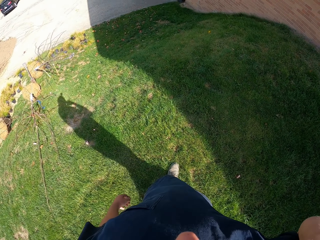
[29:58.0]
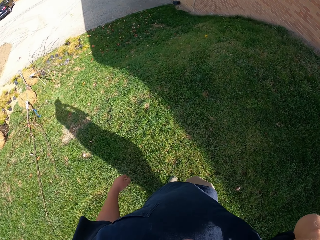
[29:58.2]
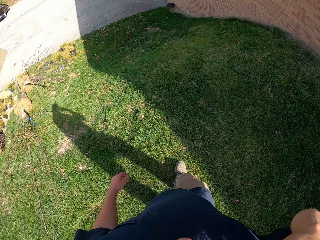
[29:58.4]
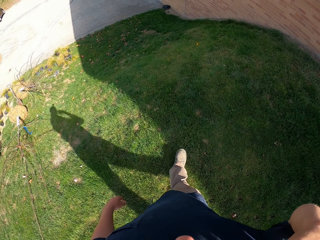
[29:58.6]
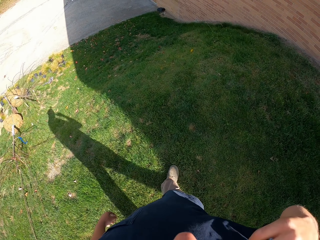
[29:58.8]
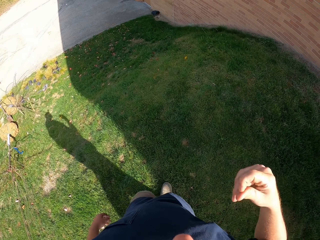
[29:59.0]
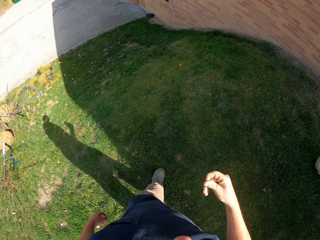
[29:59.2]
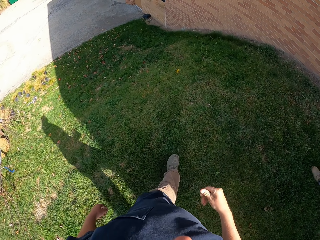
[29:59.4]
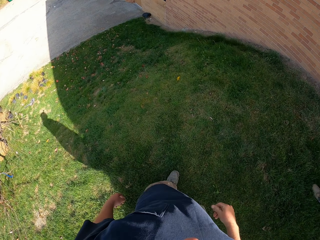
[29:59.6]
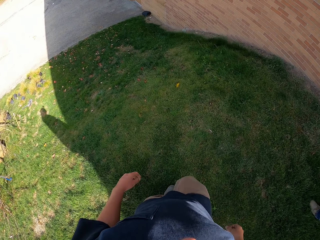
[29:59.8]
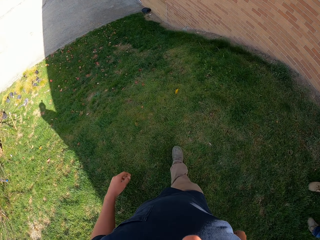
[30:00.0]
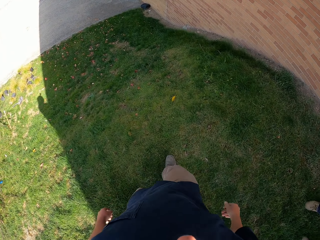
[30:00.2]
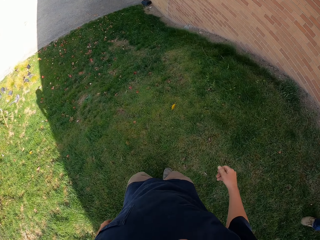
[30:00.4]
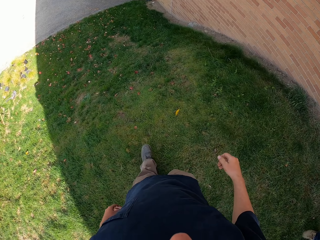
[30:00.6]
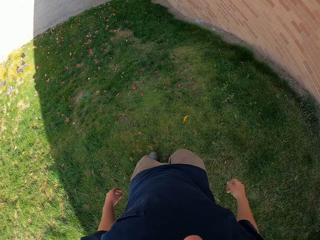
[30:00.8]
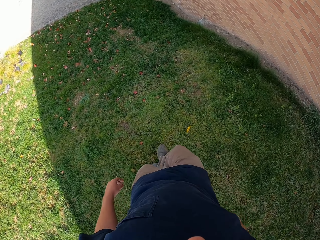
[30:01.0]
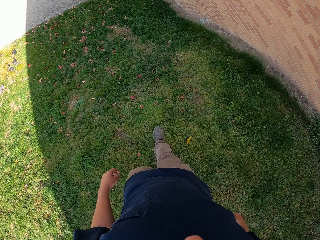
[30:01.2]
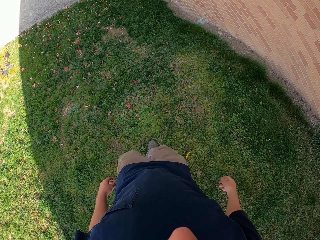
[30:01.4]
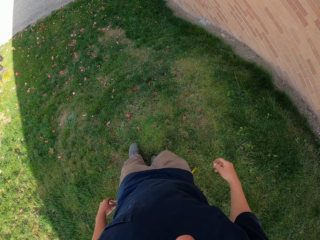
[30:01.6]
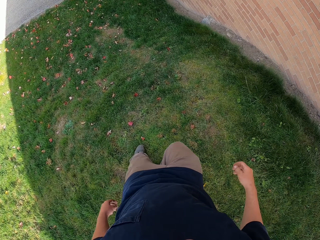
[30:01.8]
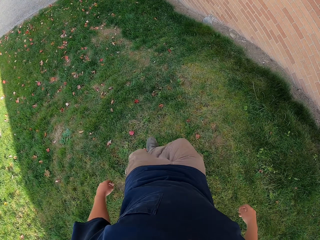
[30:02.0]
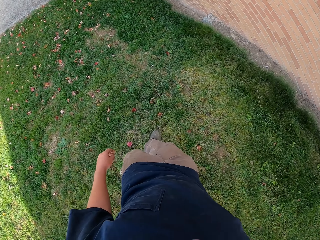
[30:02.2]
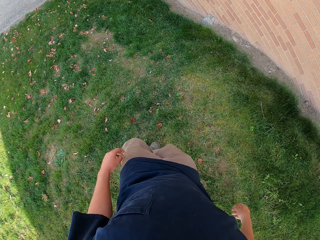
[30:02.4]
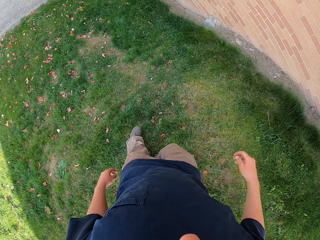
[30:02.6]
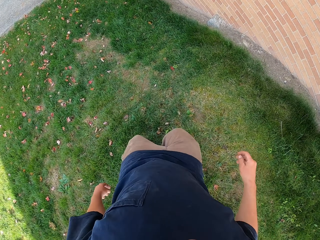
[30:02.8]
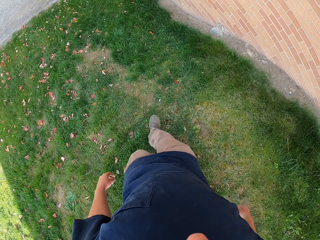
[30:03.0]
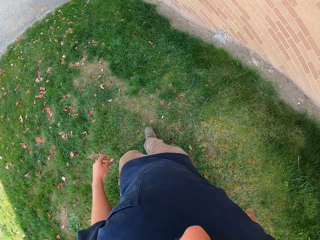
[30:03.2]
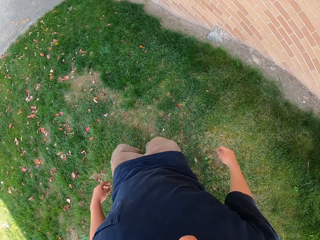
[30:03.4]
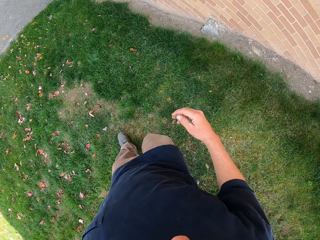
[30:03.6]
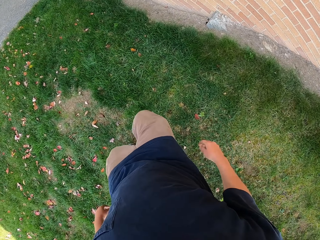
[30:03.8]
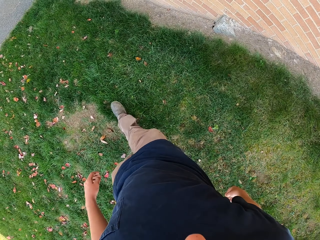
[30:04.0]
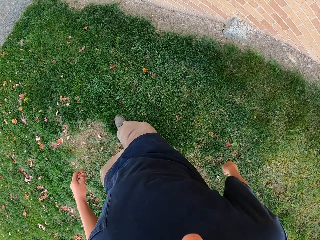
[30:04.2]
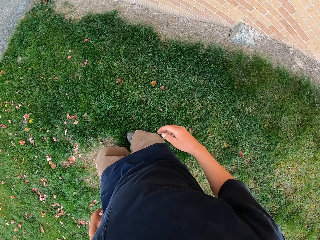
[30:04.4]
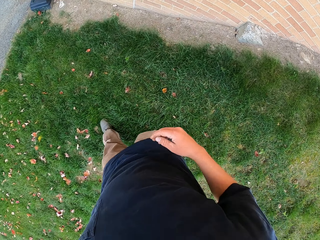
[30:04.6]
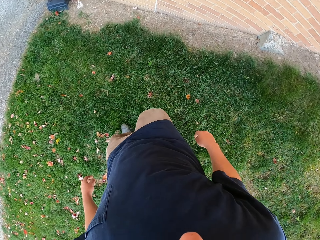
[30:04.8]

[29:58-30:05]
A man walks beside the camera wearer.

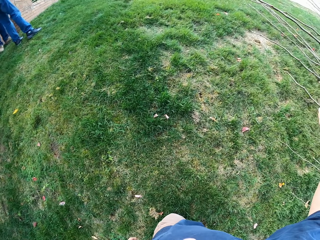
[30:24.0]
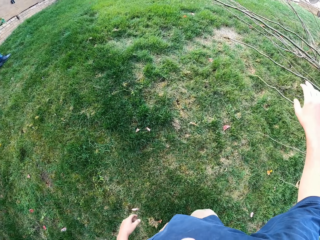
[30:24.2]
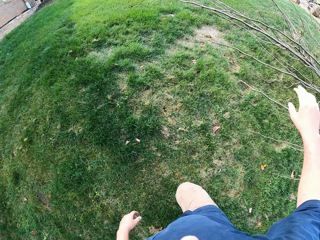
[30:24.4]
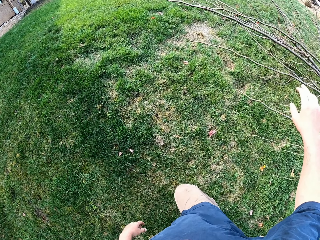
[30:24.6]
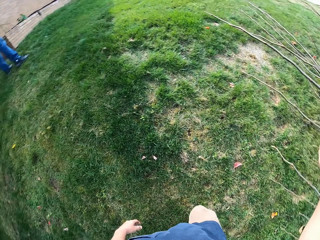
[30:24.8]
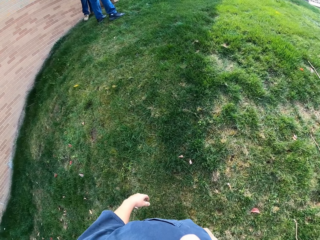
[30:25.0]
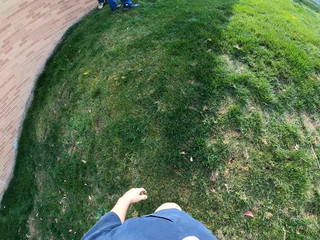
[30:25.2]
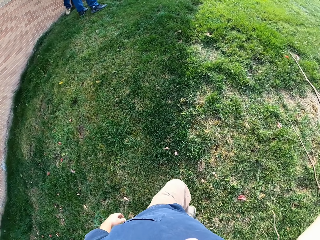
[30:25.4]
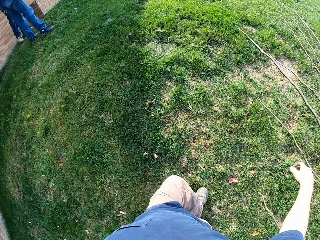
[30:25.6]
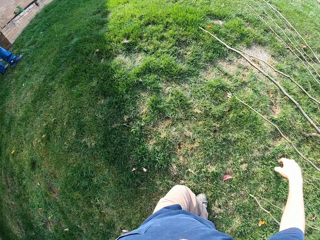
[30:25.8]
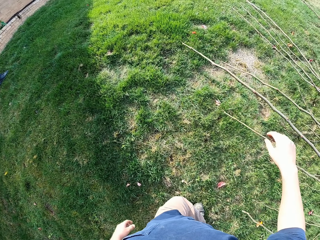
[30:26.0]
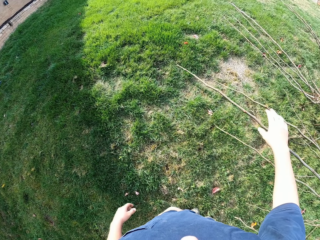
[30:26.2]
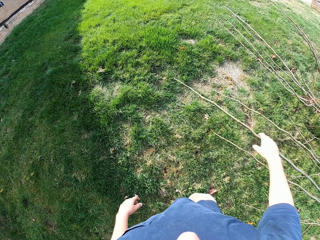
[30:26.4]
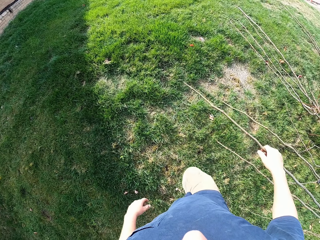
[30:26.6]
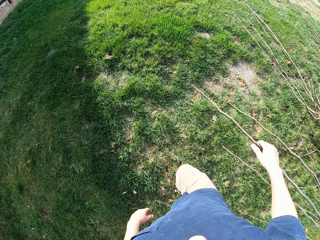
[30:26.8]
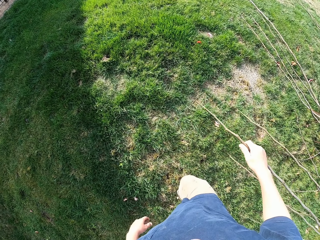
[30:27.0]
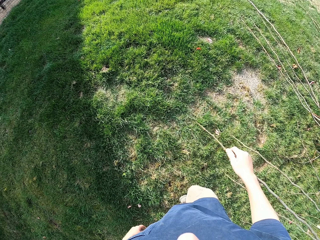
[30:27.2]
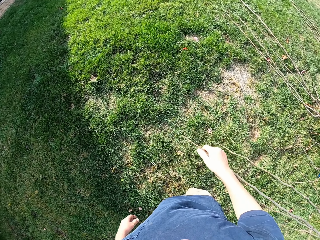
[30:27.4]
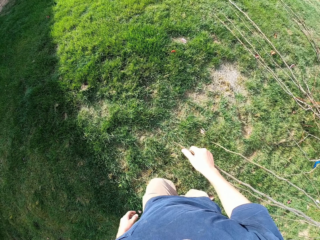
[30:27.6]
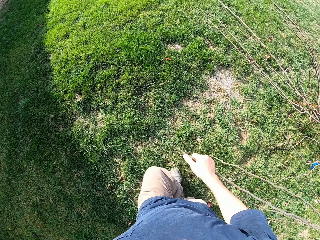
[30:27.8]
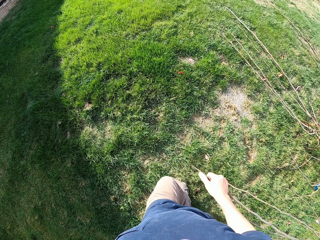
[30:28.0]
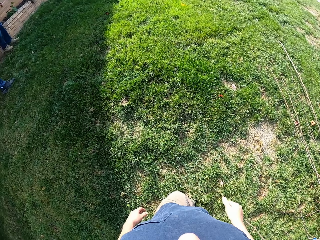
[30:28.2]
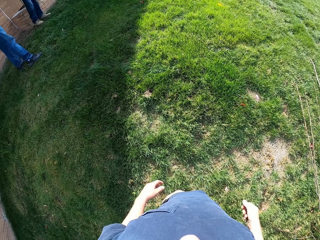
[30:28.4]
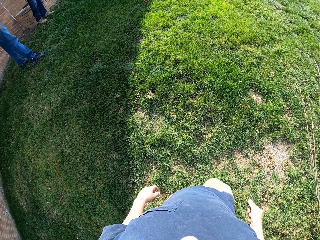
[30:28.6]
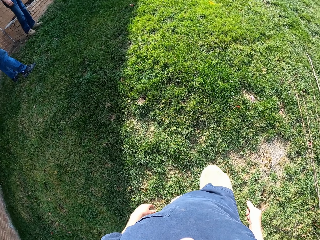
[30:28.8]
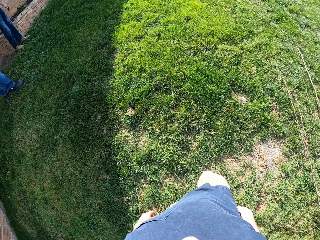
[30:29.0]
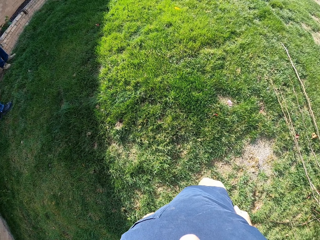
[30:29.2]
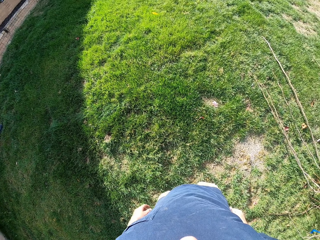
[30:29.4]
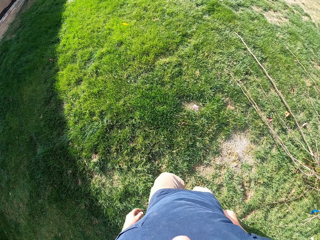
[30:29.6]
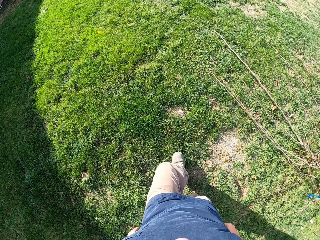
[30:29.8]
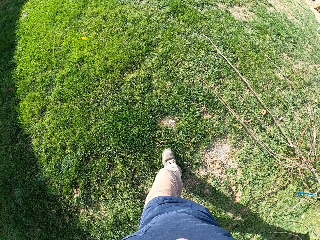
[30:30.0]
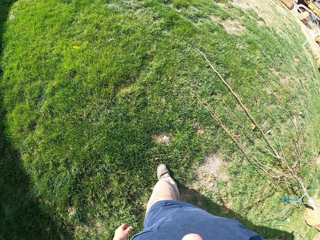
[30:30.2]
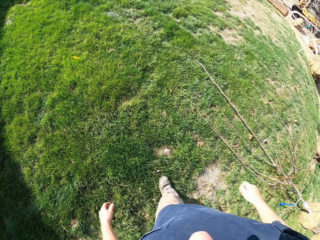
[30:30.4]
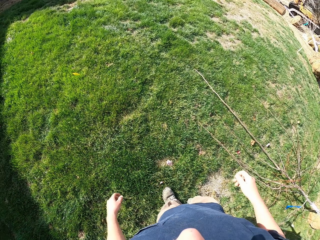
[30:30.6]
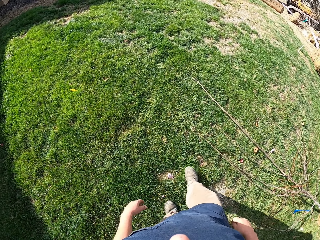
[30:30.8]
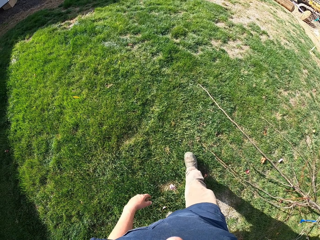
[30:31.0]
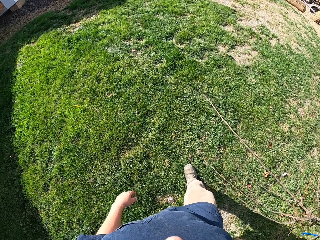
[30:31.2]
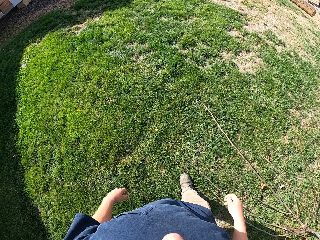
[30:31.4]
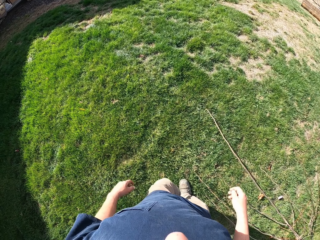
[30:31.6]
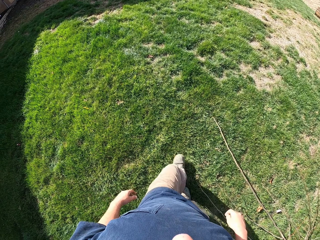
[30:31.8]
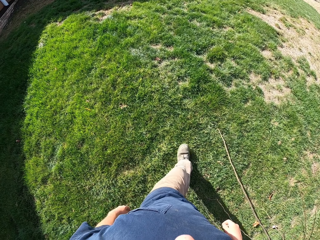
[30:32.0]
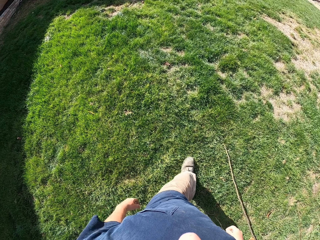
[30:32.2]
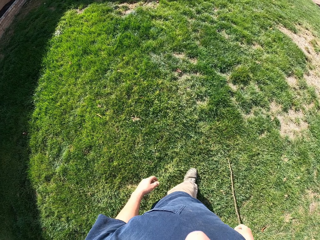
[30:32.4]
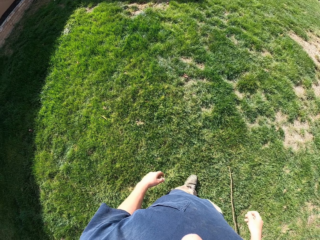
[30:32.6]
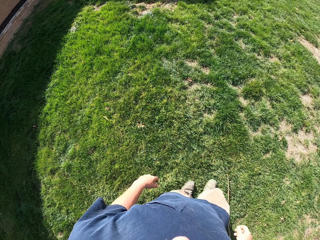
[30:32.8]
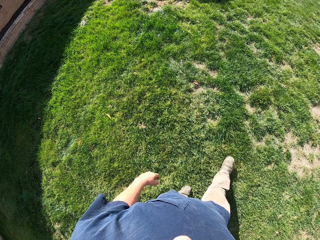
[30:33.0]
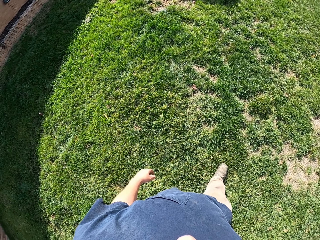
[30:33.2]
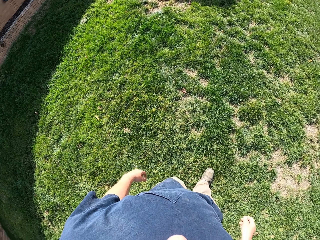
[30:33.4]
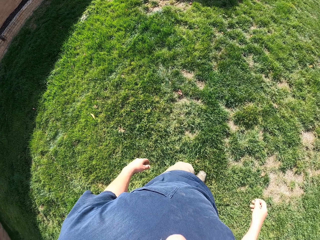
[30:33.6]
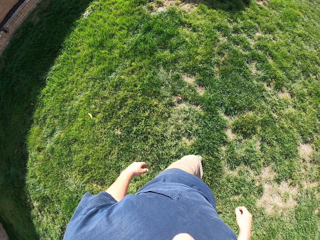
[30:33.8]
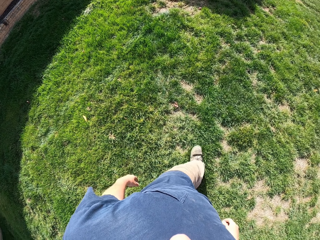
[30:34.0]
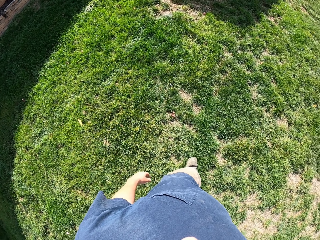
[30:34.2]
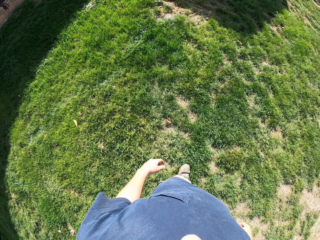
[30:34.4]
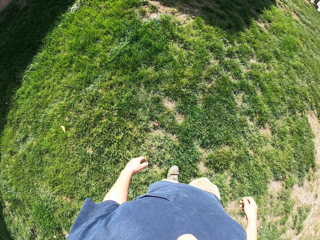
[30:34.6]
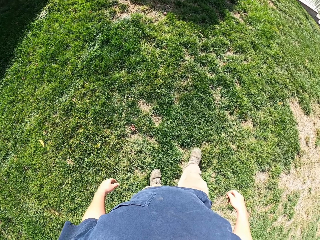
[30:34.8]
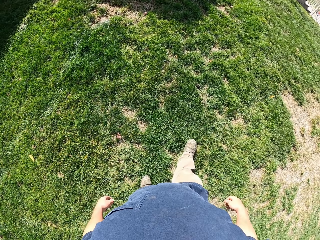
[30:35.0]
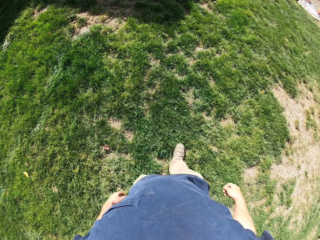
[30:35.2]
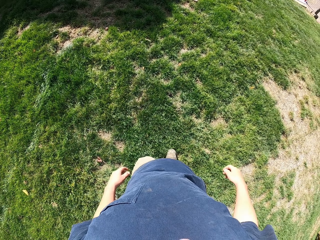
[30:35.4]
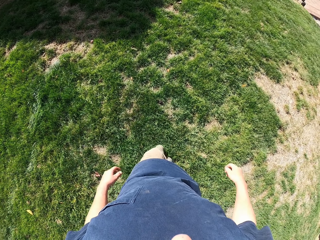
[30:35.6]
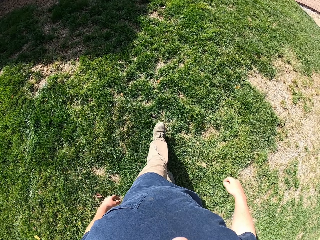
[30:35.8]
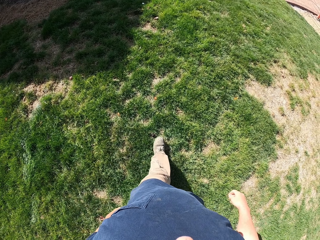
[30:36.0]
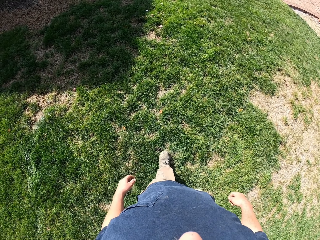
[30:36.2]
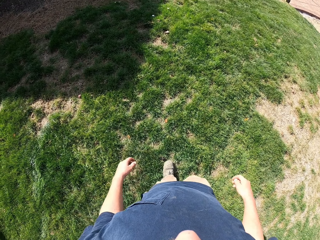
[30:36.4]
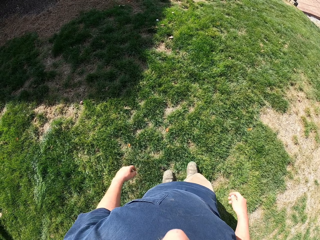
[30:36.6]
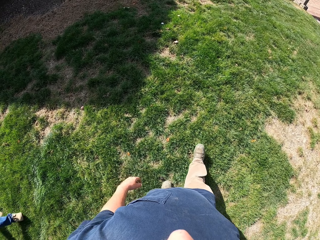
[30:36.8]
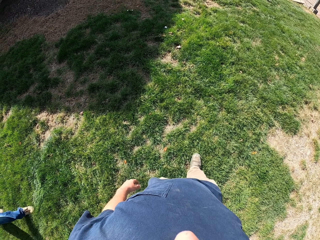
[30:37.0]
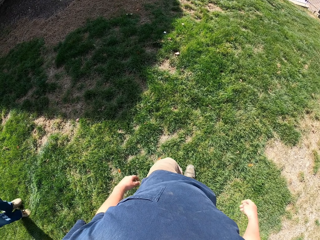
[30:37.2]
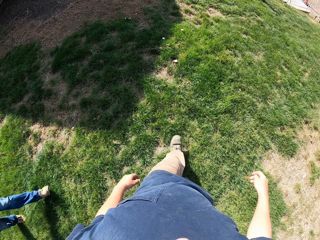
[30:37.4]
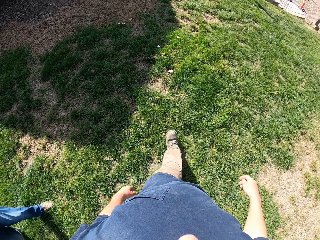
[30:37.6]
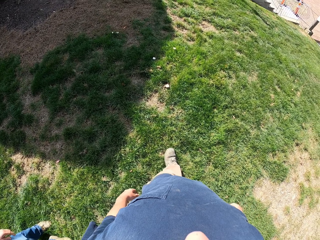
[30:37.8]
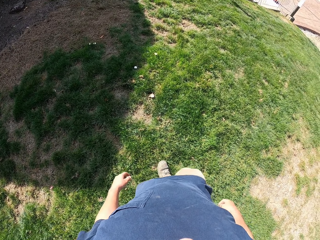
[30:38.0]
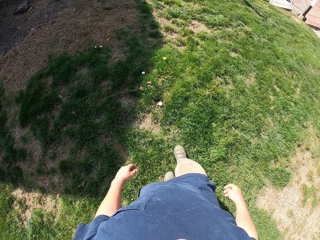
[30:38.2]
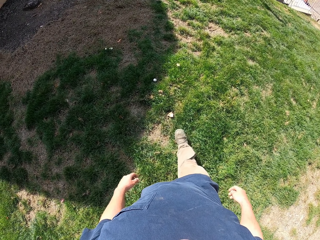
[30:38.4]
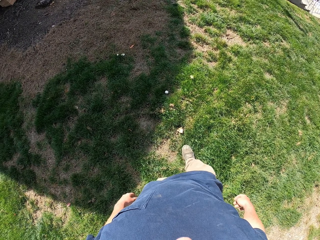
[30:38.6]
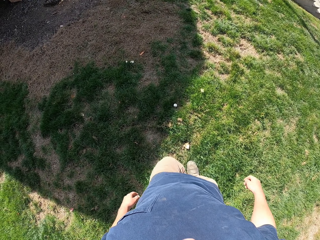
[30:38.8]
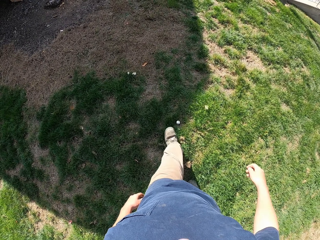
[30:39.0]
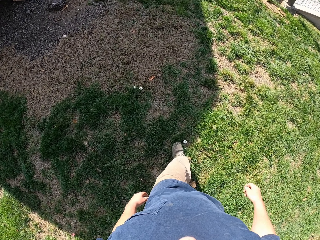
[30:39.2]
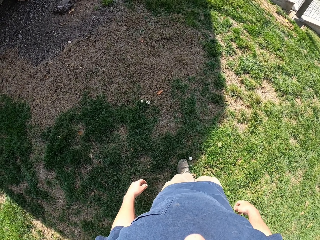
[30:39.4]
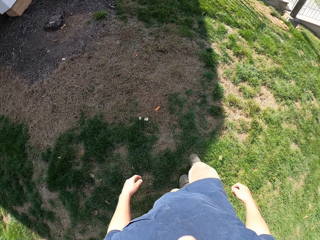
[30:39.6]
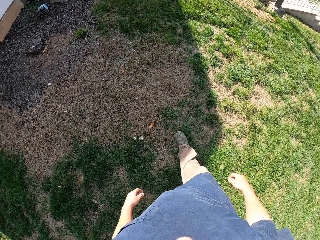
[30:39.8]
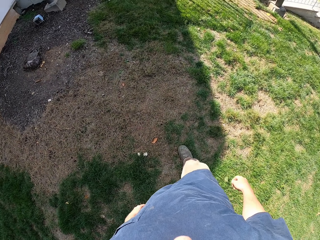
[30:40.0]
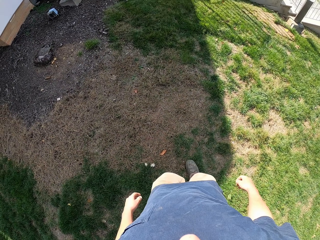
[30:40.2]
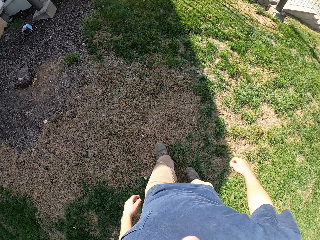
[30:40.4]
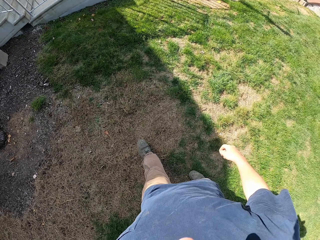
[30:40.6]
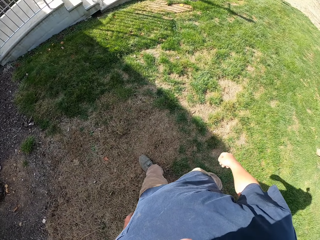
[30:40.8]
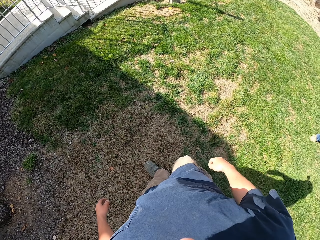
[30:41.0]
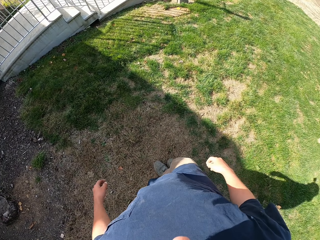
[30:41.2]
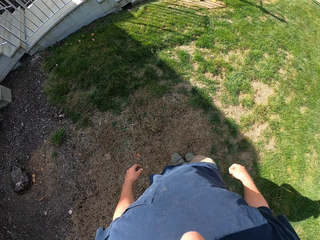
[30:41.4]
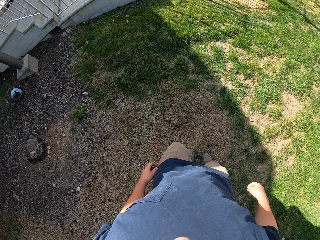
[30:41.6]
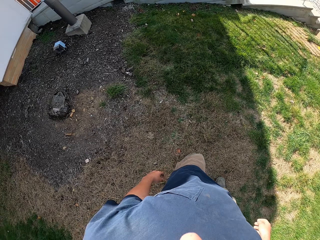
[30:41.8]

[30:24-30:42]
The camera wearer touches branches of a shrub. They walk around. A man walks beside the camera wearer.
